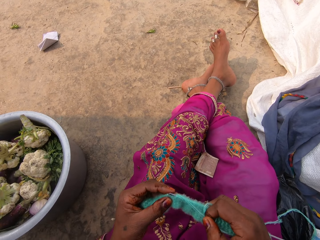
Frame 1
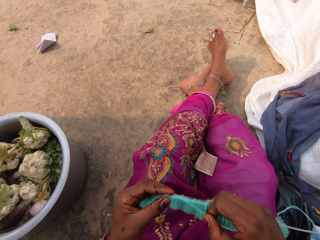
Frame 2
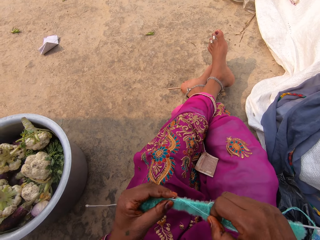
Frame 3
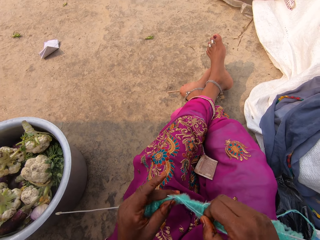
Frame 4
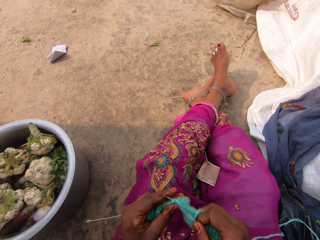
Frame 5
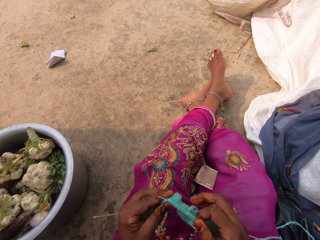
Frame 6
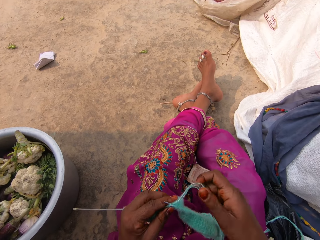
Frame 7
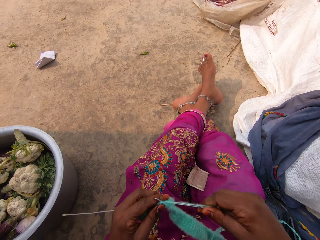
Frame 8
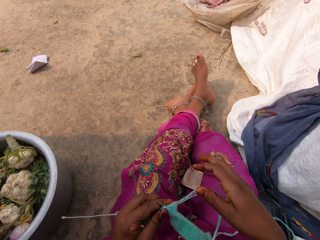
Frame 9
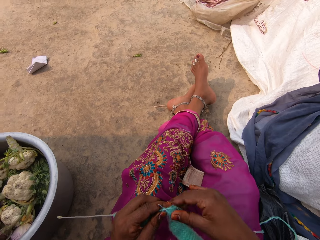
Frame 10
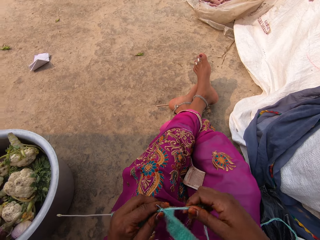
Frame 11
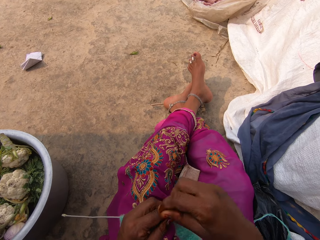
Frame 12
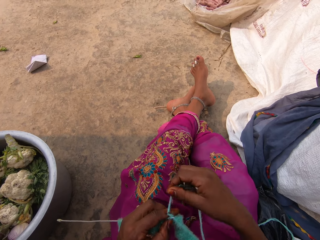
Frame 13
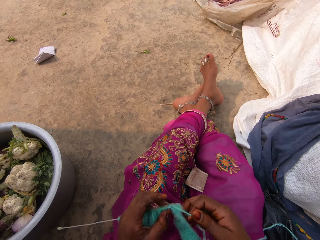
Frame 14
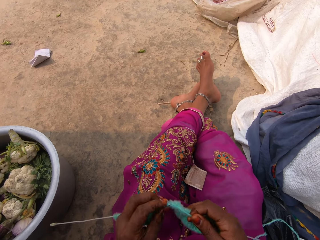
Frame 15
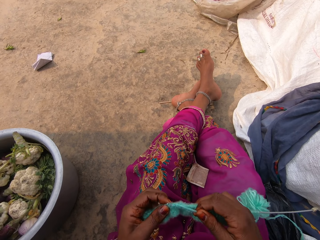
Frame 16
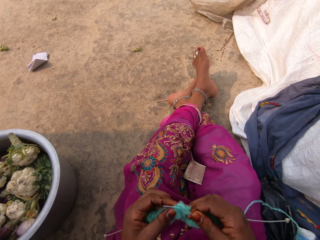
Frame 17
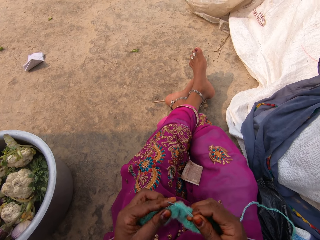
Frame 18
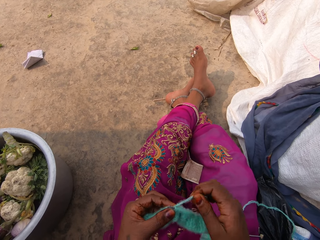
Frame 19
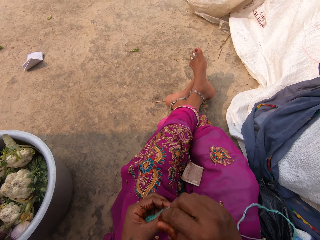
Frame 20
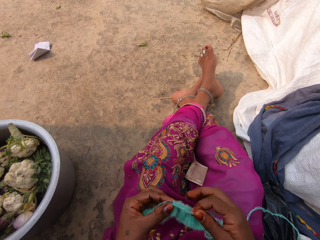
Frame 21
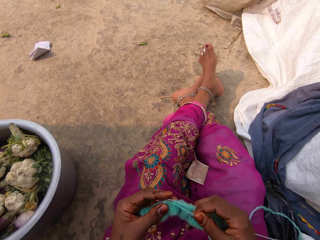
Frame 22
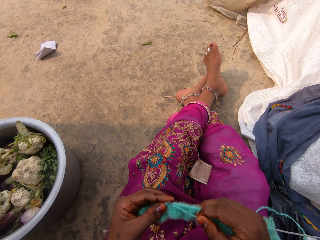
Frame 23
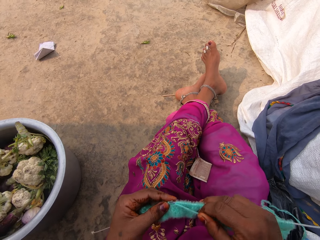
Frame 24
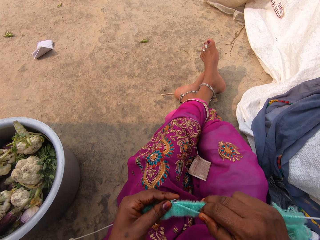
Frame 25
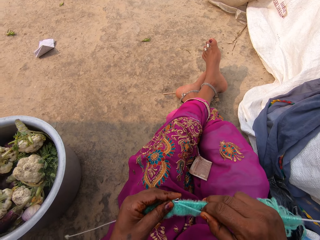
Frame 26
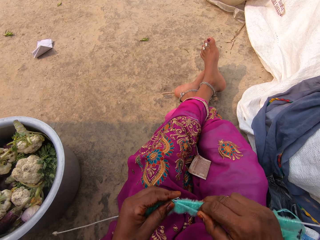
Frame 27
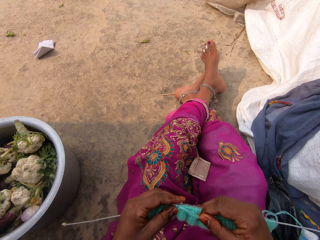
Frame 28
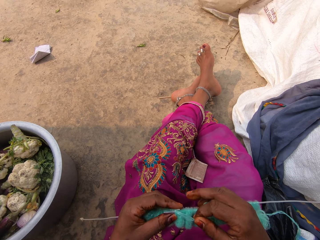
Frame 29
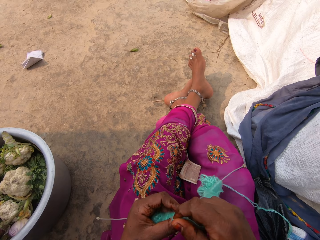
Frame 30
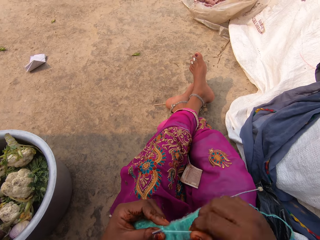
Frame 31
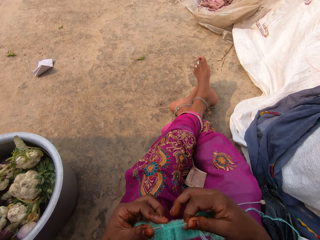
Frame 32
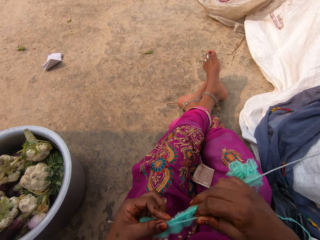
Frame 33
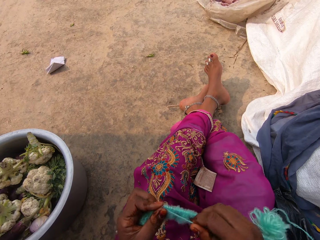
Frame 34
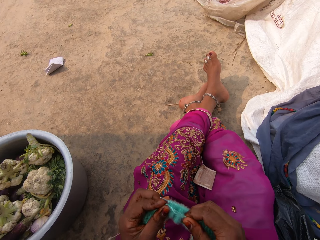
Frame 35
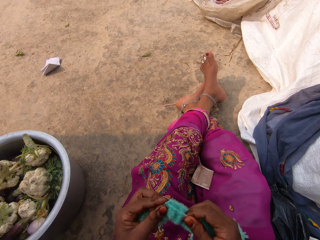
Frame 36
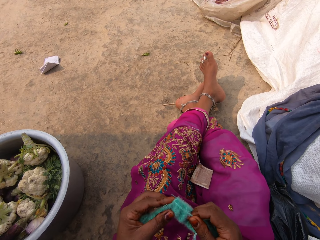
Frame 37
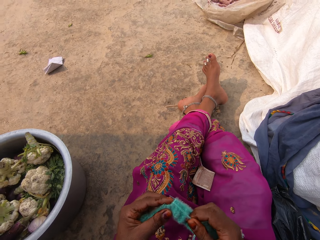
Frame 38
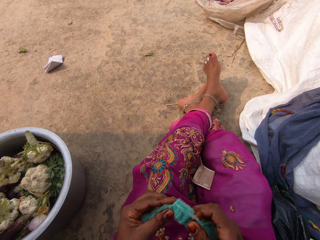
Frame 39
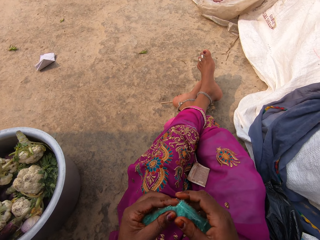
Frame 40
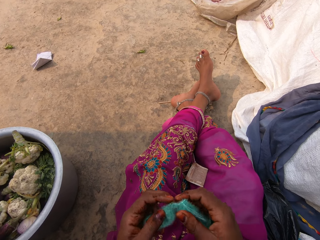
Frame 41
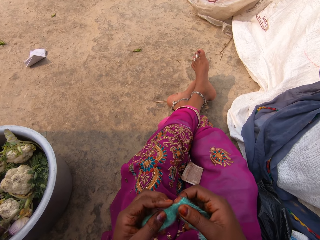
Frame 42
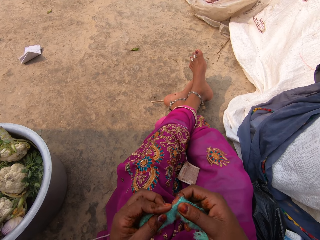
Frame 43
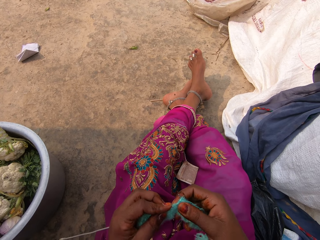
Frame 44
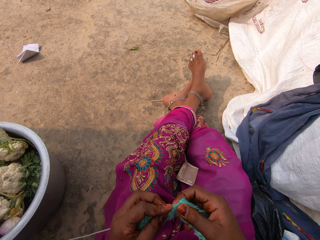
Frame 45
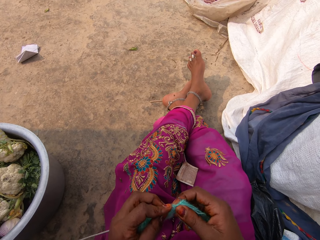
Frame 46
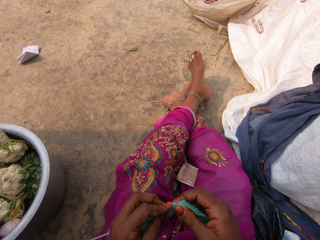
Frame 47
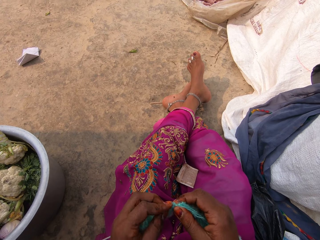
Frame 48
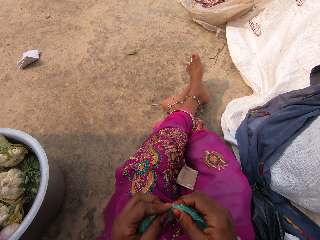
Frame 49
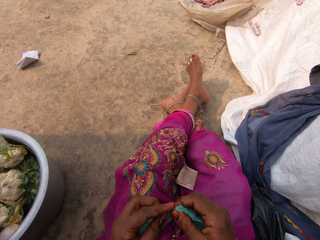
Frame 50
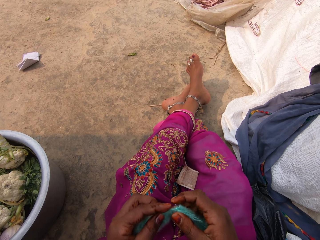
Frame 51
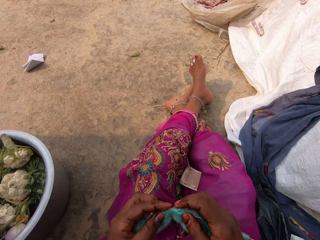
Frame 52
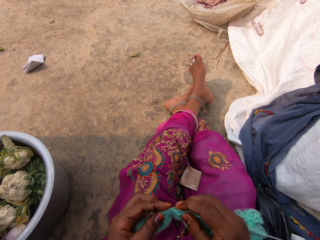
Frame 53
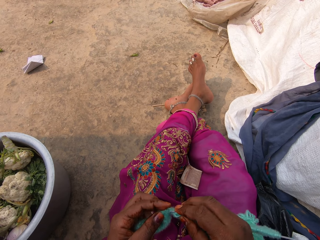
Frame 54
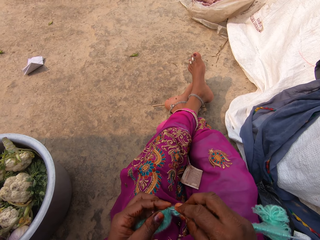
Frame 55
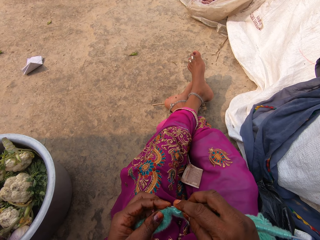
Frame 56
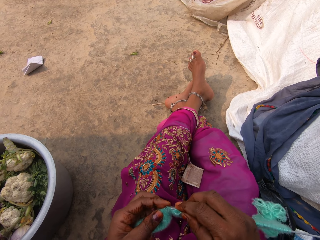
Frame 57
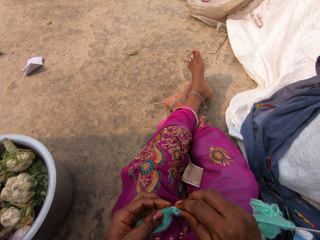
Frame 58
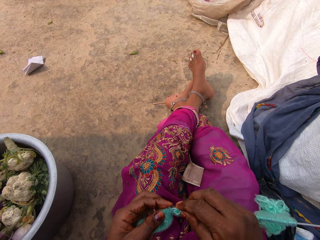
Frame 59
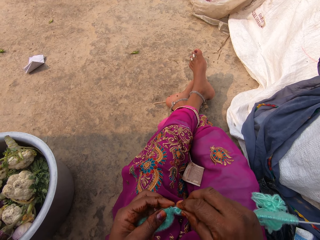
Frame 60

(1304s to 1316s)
The camera wearer adjusts a fabric.

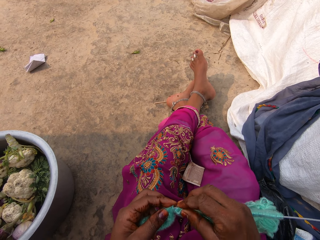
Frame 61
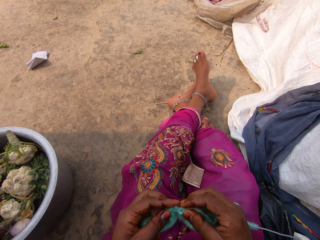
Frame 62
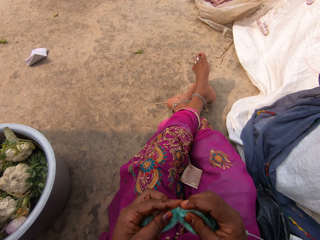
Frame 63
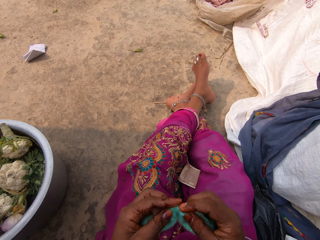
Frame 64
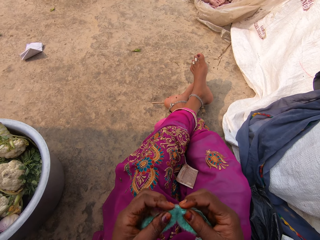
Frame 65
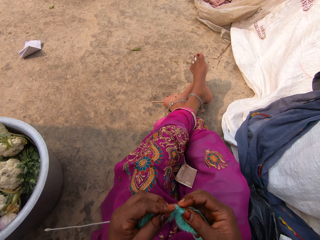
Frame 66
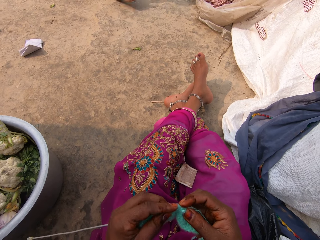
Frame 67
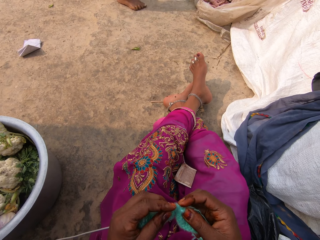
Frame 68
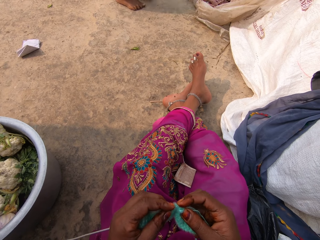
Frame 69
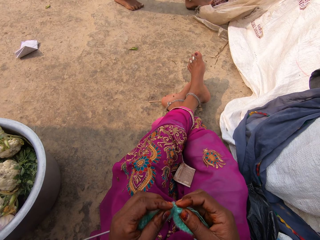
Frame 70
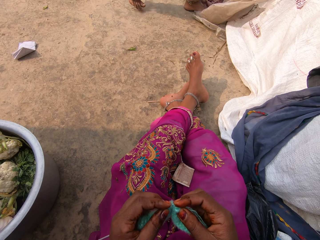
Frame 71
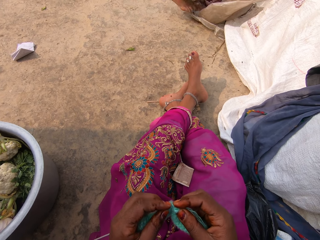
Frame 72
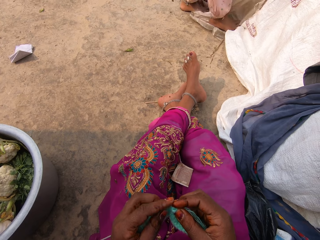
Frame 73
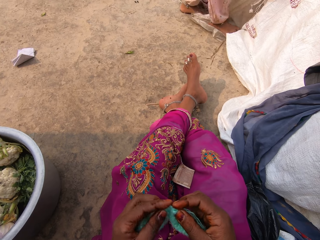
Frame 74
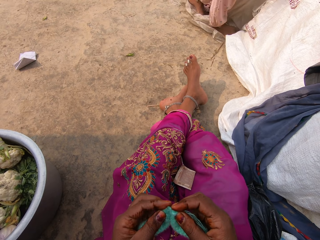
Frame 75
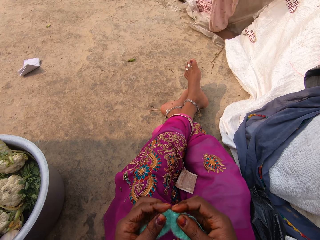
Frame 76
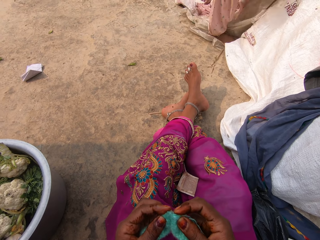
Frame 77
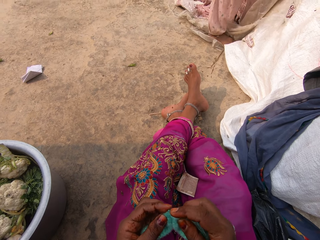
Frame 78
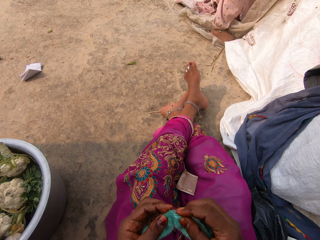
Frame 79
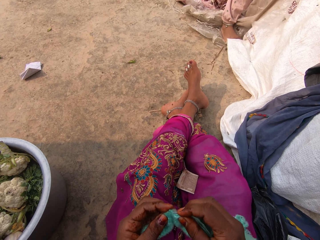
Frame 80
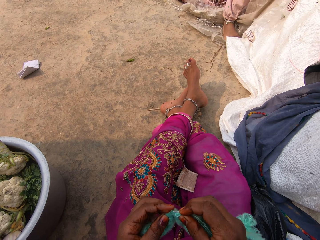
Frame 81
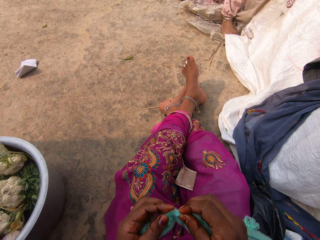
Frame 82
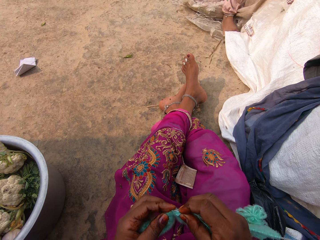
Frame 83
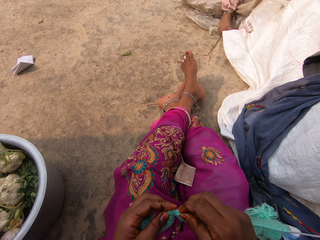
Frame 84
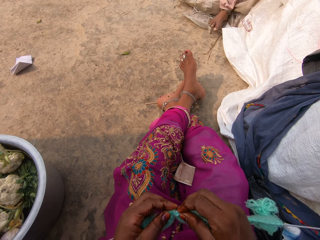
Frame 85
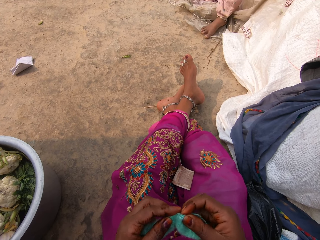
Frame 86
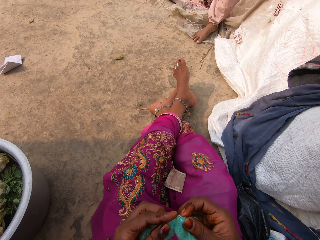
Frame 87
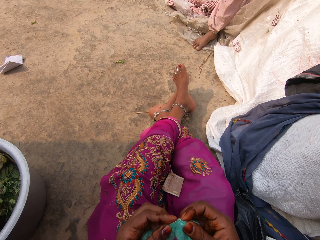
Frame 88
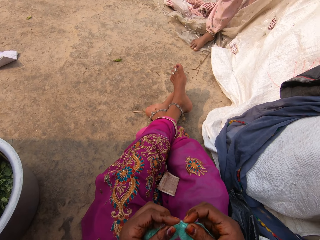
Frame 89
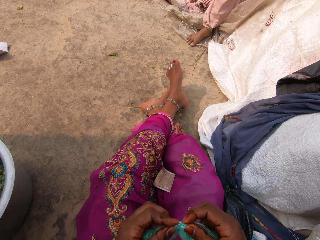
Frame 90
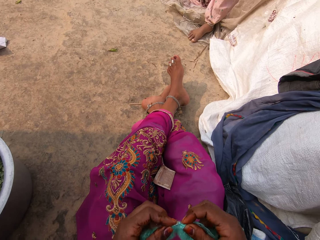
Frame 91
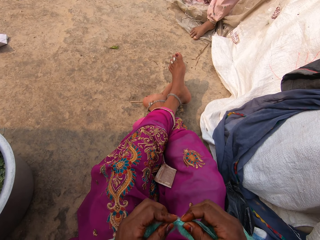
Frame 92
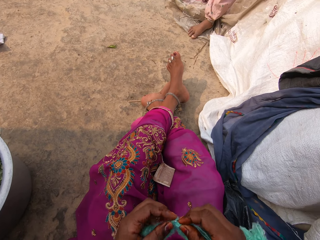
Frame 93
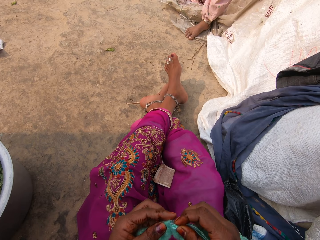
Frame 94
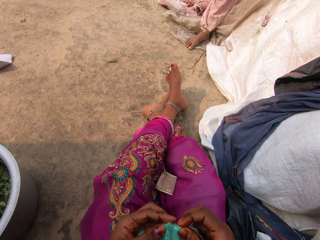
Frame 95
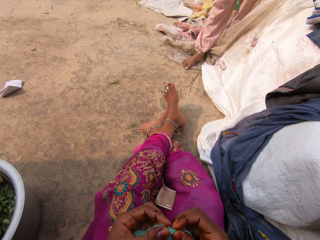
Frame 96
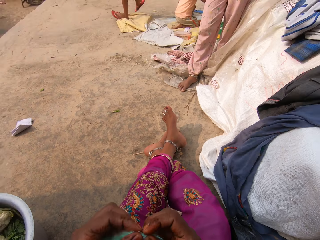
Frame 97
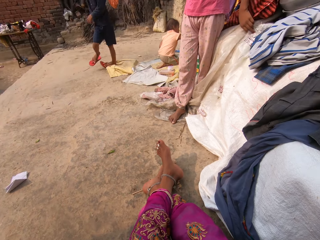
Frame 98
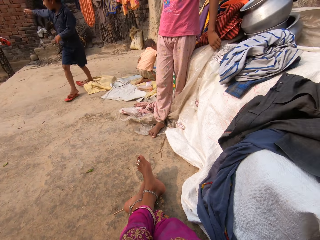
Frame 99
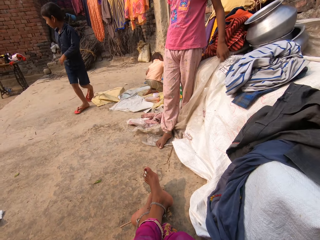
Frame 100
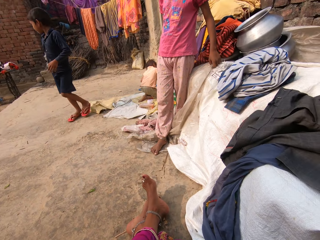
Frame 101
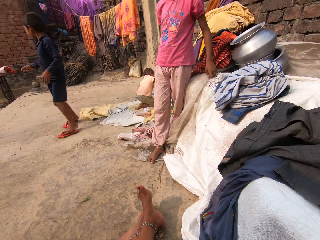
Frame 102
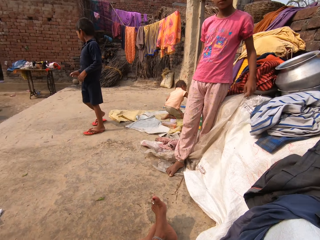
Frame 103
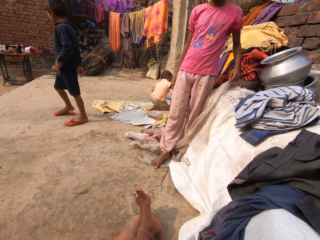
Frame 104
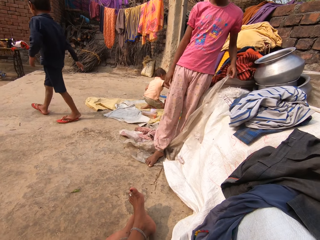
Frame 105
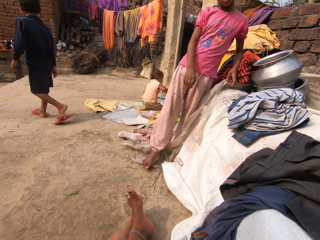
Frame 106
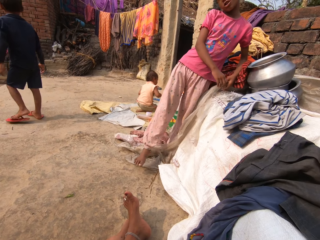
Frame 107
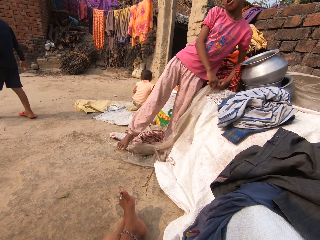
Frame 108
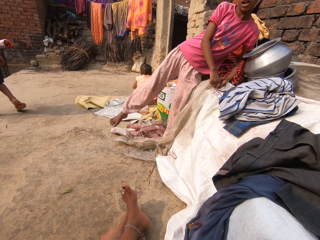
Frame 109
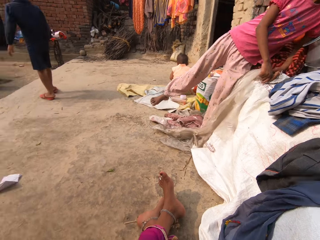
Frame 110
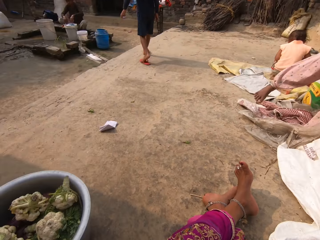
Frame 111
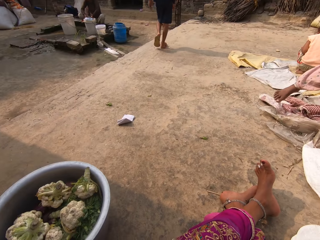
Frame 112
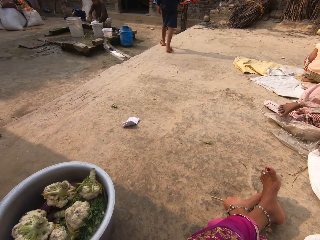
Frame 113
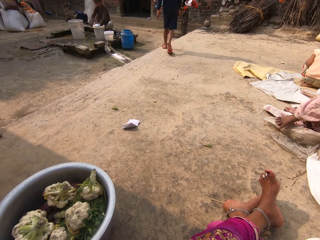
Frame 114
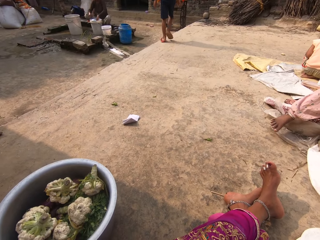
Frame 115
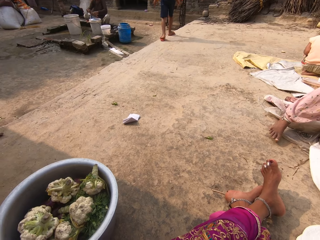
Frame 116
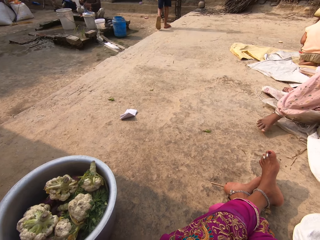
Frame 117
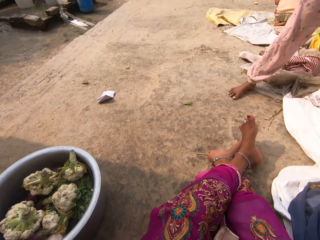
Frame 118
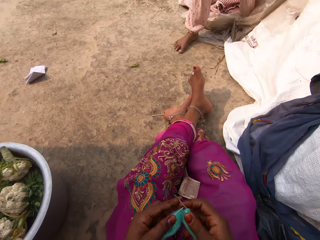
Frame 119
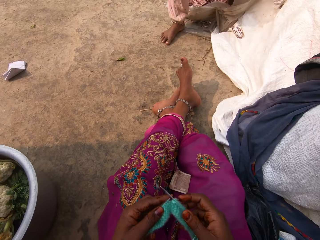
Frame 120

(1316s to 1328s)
The boy walks towards the camera wearer. The boy talks to the camera wearer. The camera wearer talks to the boy. They look around the compound.
